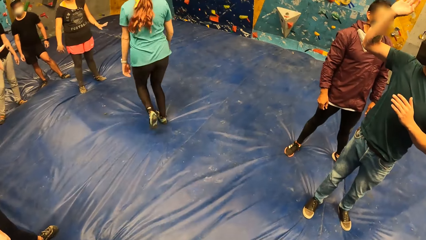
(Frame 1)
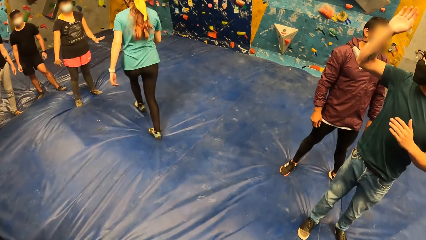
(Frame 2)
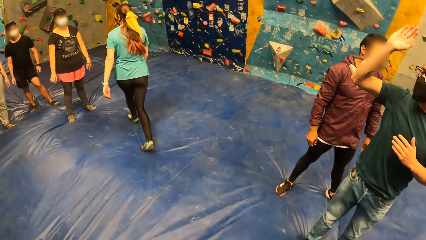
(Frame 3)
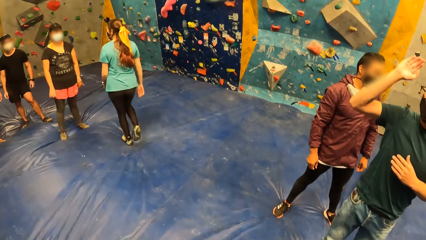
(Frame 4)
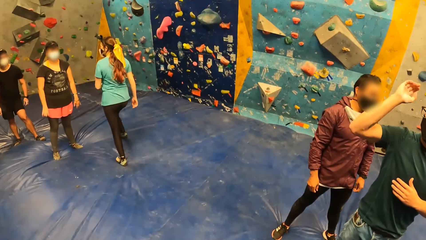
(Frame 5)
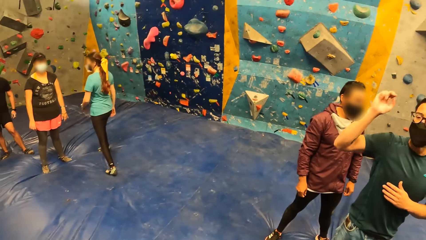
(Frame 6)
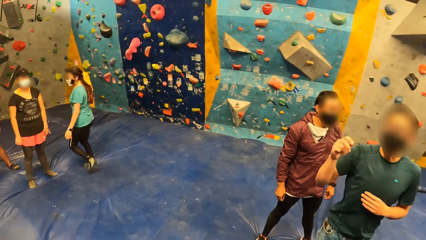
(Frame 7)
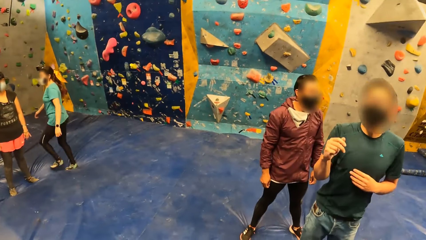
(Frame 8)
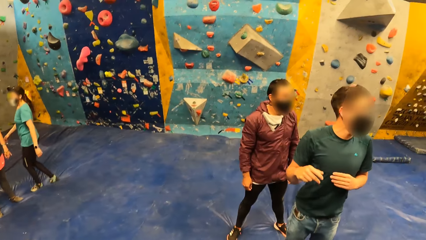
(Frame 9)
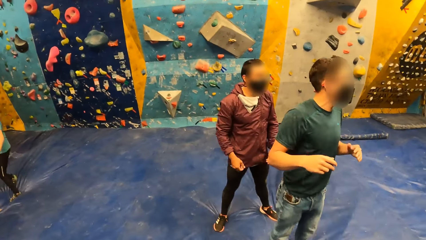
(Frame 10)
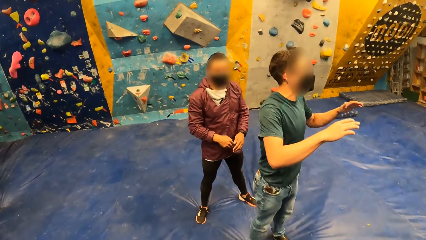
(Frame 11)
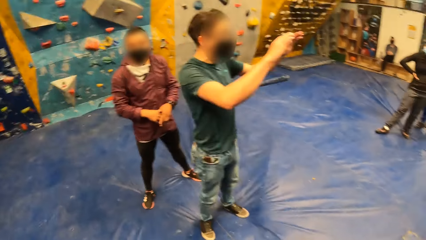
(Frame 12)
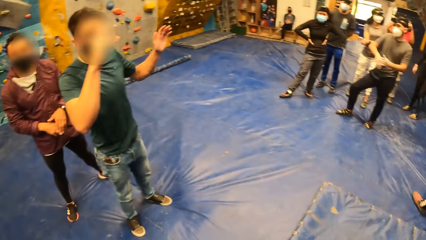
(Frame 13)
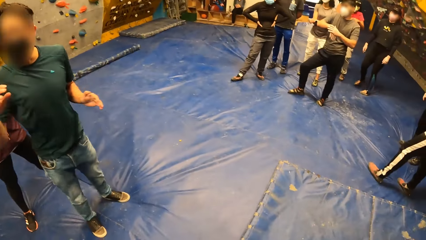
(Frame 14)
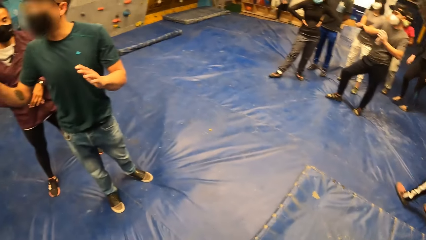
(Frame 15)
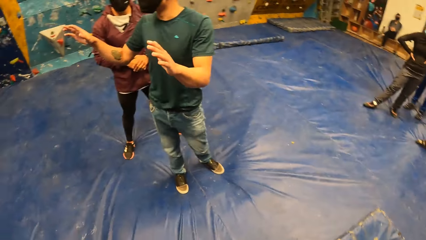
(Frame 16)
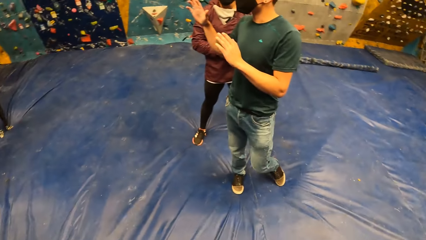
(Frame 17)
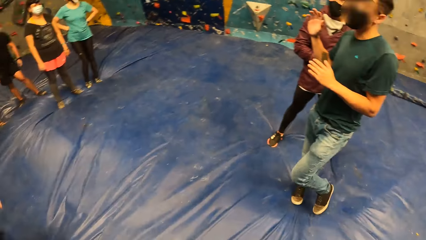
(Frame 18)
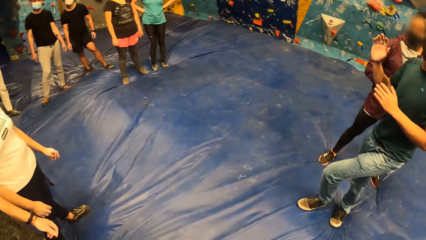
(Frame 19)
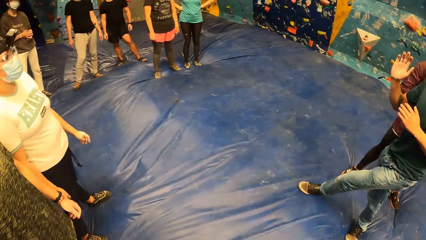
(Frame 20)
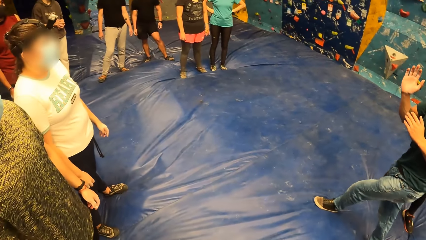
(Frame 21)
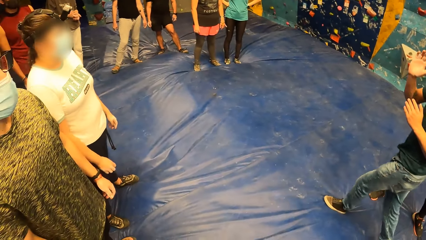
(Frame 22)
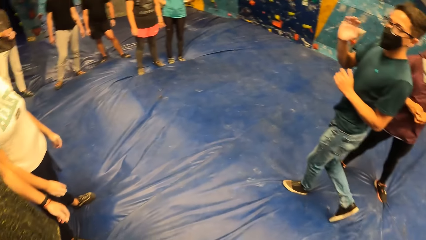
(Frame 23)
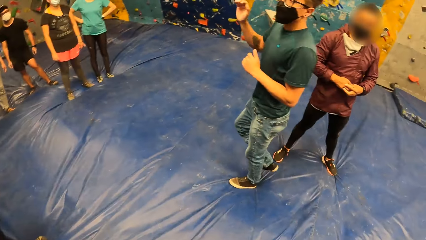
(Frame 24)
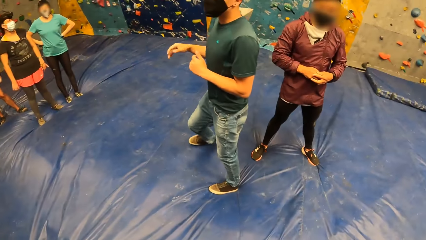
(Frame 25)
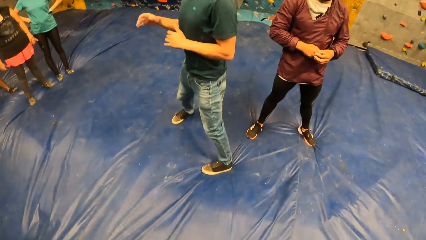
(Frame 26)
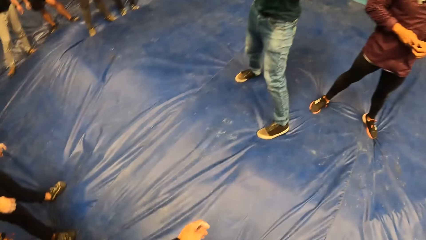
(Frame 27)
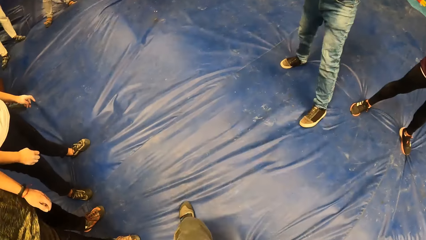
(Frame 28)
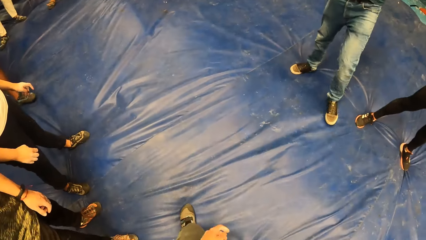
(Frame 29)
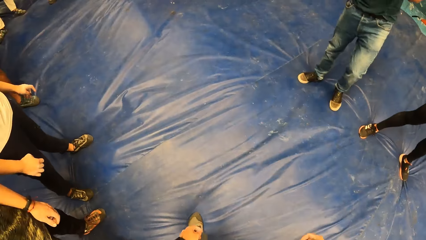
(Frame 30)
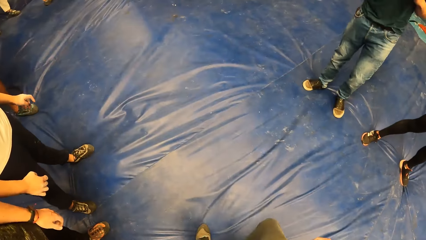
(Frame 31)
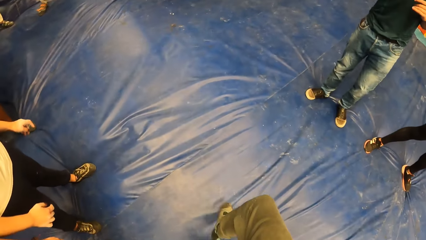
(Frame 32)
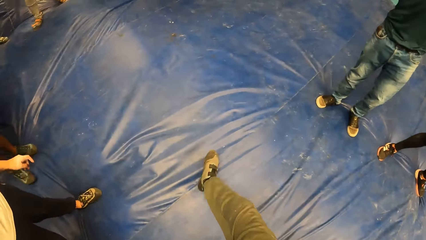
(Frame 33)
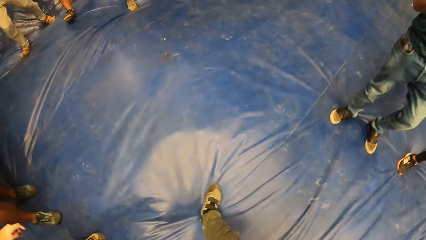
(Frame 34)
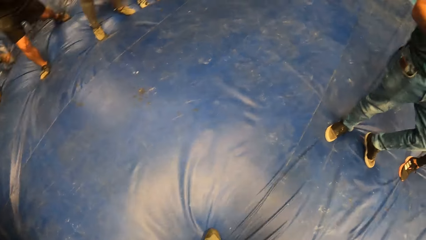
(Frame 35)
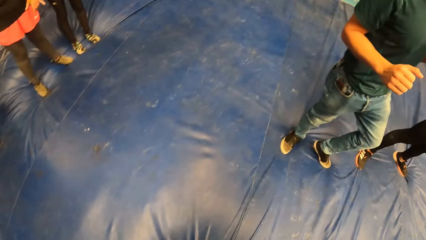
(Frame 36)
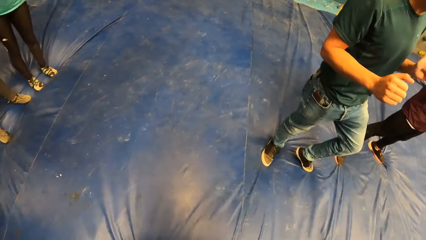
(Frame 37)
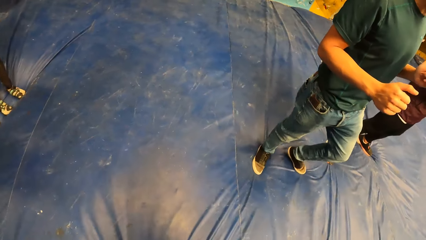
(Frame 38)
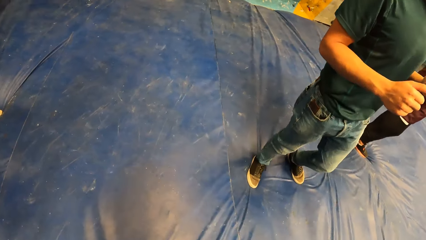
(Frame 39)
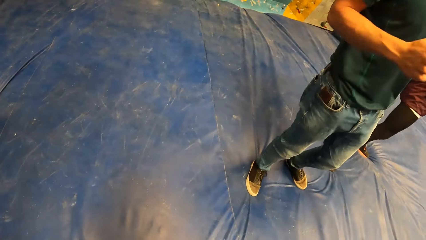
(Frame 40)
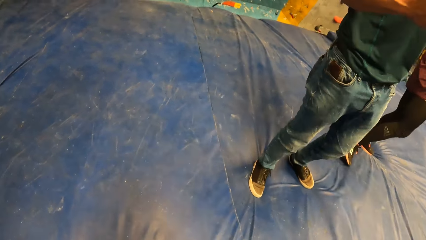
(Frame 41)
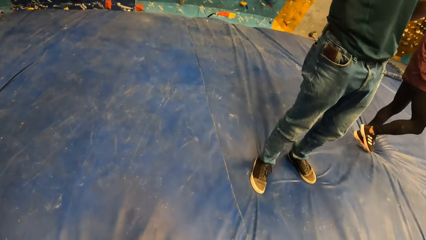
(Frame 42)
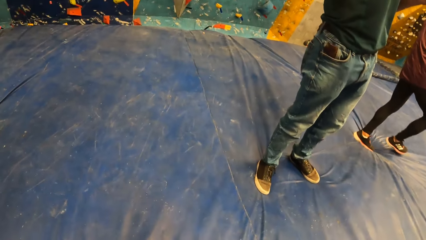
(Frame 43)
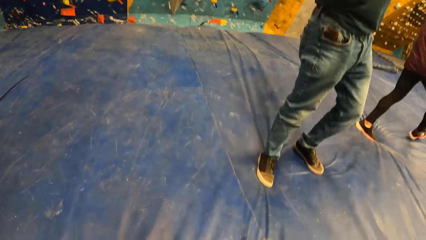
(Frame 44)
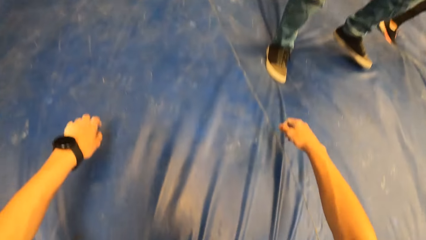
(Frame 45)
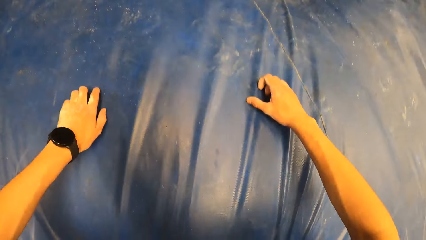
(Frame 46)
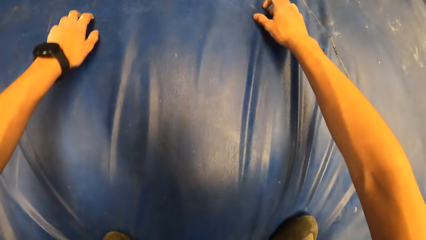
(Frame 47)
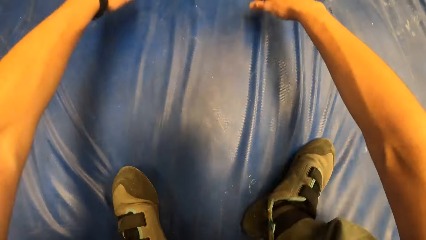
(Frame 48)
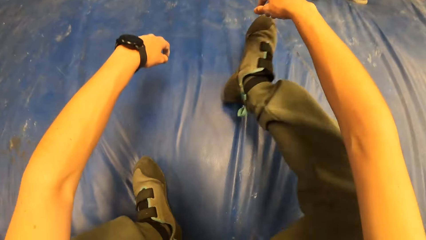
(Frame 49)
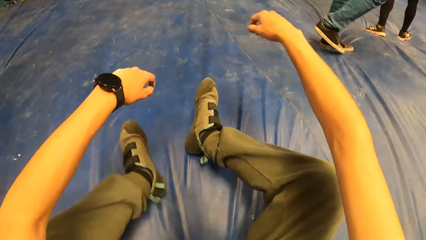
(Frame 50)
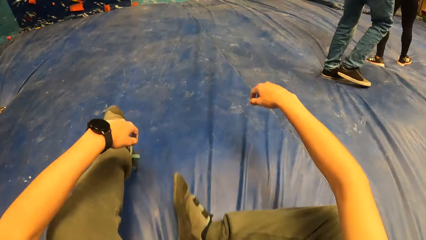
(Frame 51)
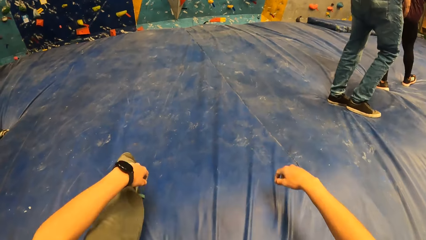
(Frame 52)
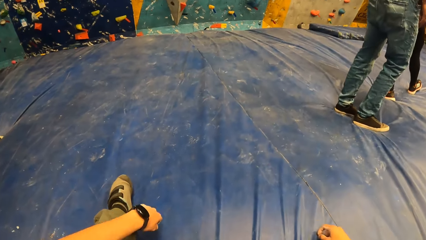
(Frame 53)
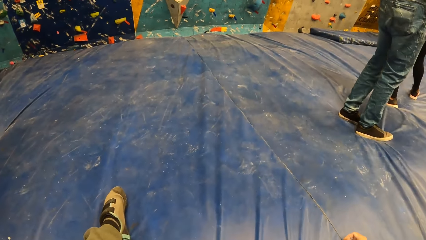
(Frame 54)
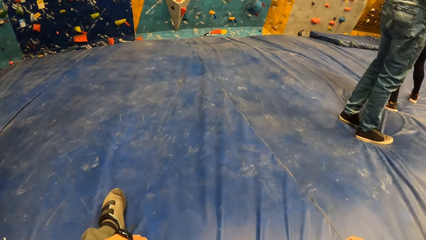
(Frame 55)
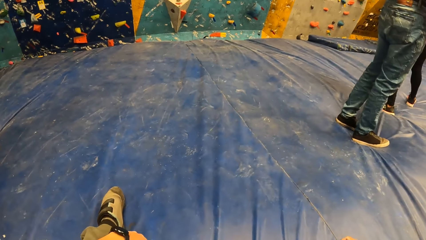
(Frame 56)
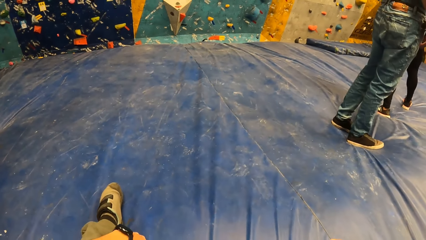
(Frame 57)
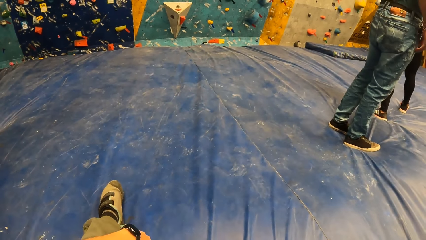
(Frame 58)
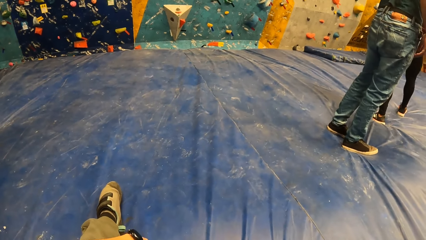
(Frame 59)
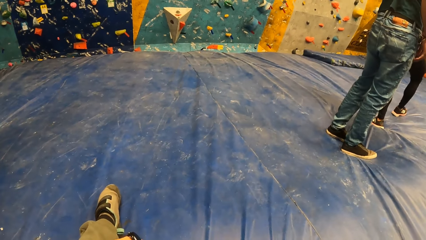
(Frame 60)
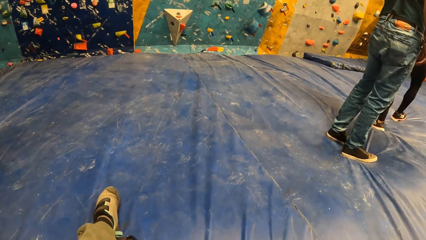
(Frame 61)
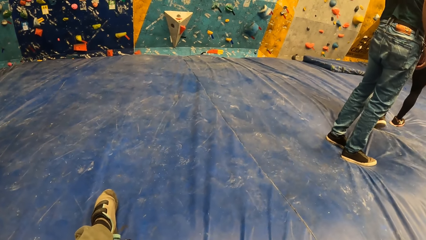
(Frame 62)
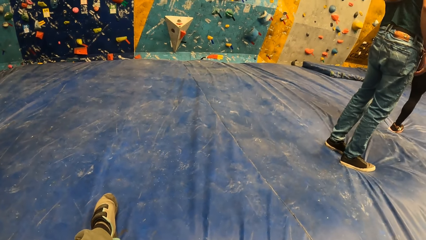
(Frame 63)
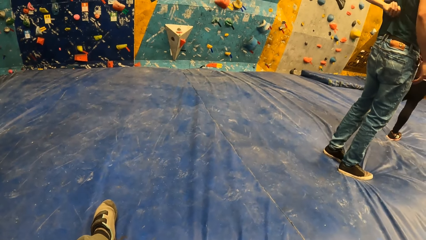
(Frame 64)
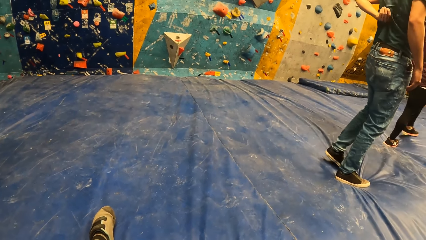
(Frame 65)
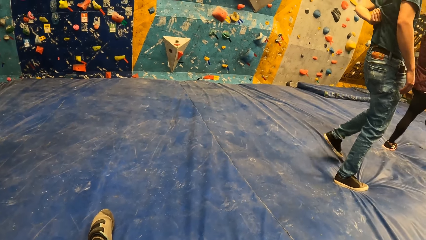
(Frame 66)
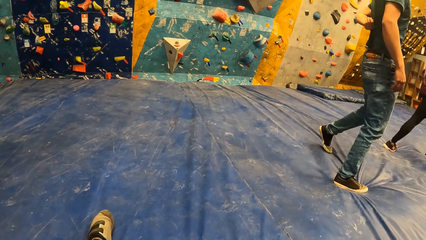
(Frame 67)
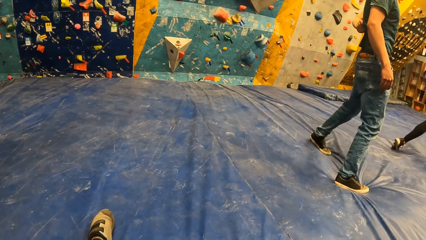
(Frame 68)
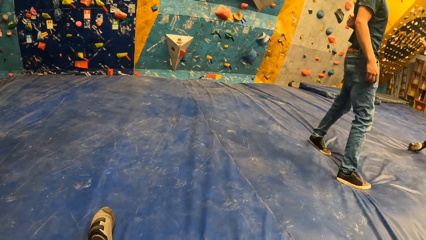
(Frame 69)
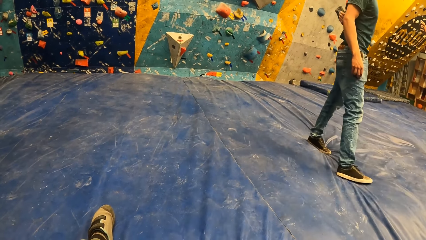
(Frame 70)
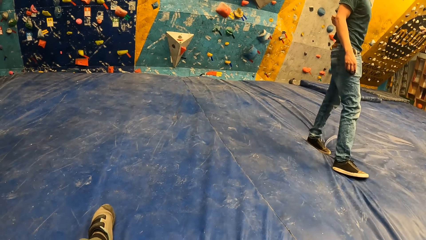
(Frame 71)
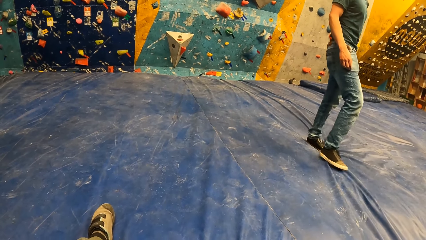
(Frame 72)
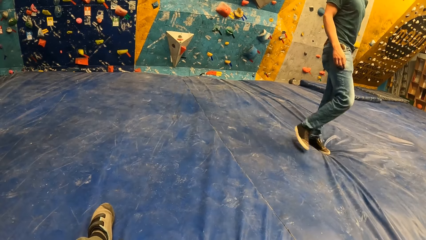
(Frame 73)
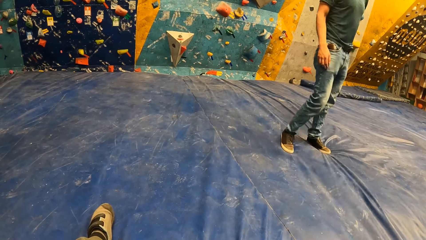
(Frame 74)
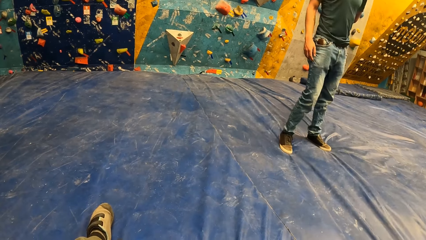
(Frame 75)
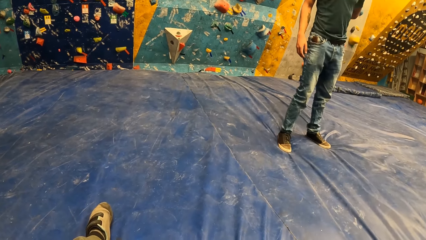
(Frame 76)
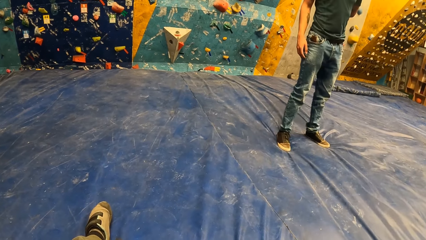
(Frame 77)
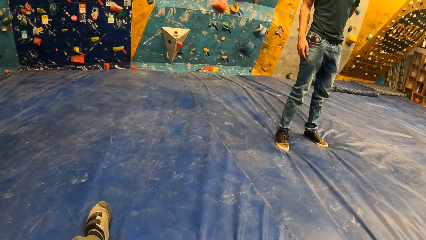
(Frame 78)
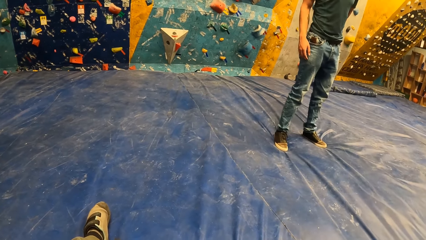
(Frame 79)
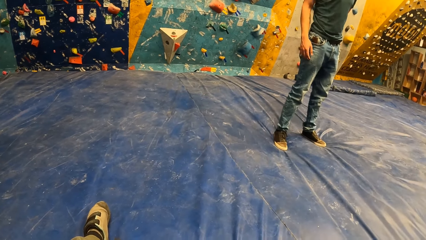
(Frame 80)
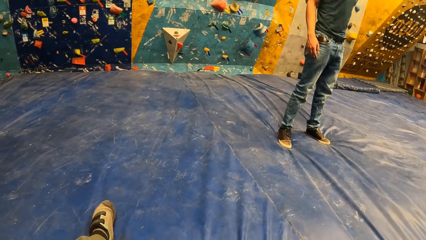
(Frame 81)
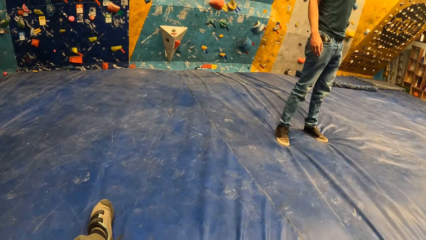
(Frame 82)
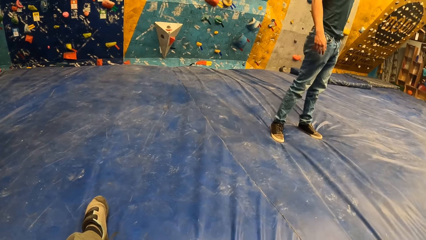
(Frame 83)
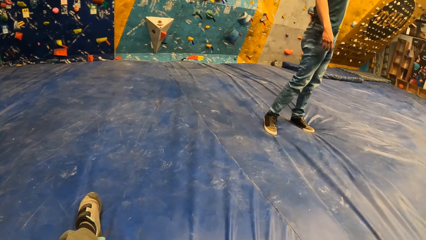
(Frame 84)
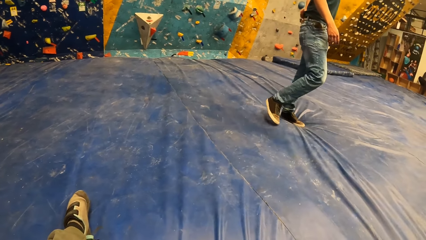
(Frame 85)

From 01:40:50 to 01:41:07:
A man raises his hand, drops his hand, and gestures his hands. The man walks on the bouncing mat. The camera wearer walks on the bouncing mat. The man stands on the bouncing mat. The camera wearer sits on the bouncing mat. The man scratches his back and walks on the bouncing mat.
